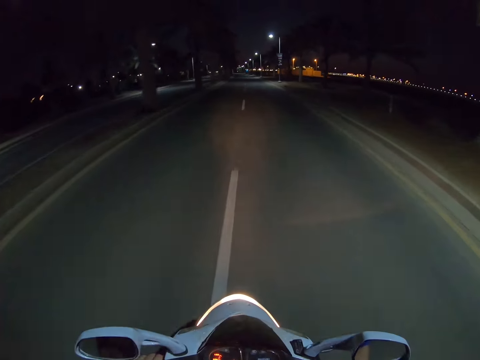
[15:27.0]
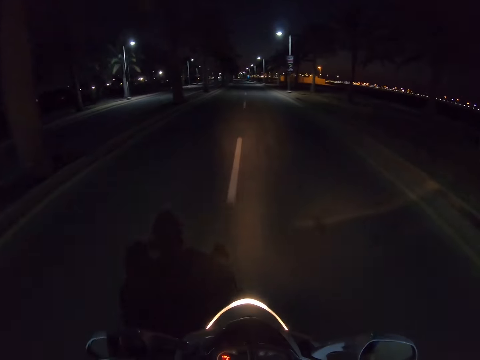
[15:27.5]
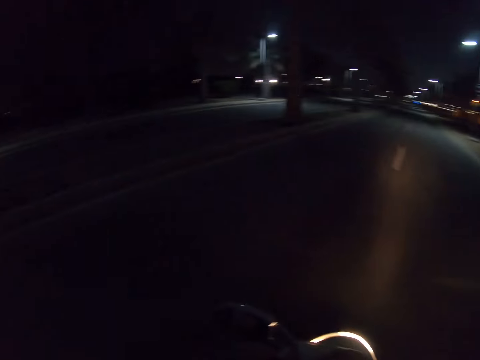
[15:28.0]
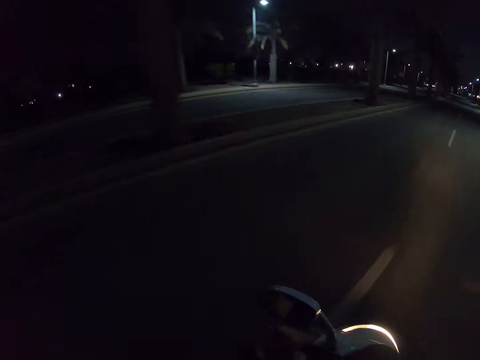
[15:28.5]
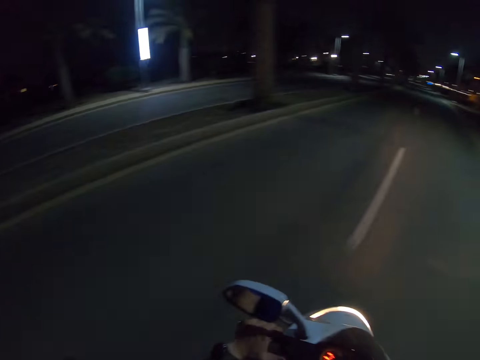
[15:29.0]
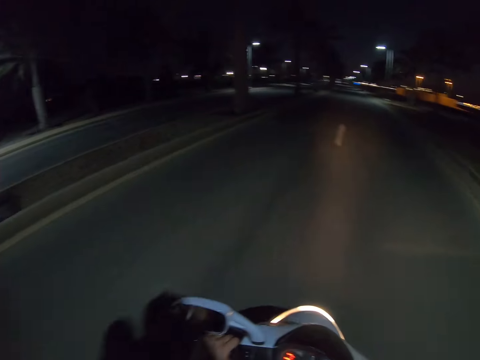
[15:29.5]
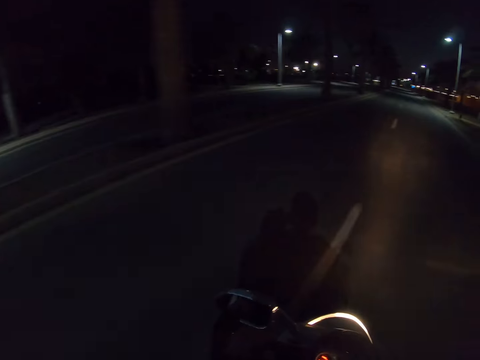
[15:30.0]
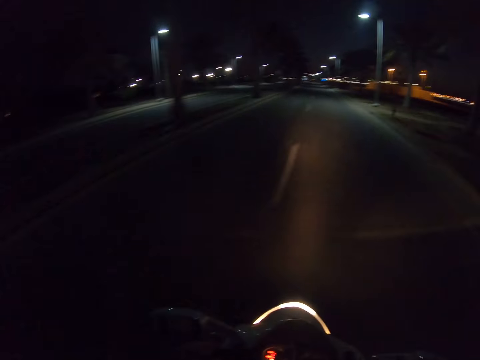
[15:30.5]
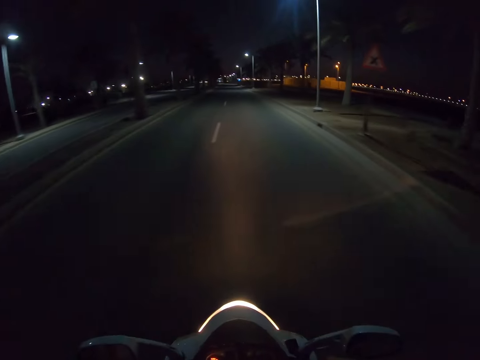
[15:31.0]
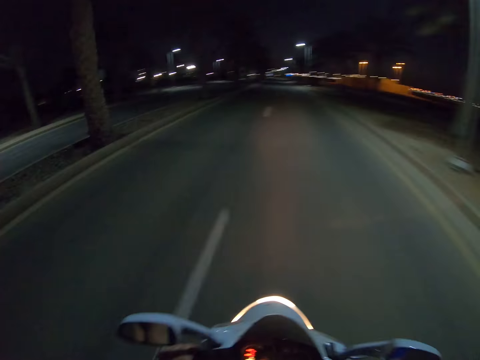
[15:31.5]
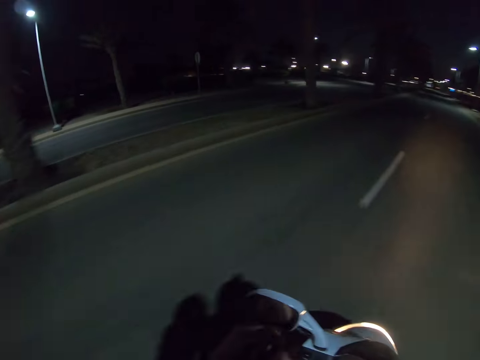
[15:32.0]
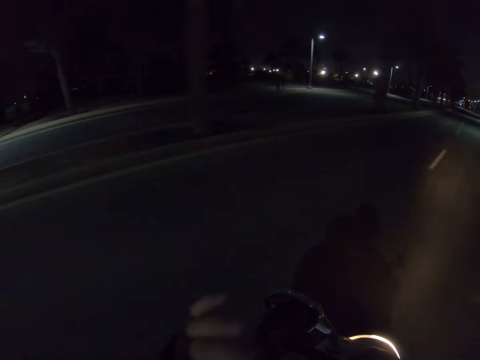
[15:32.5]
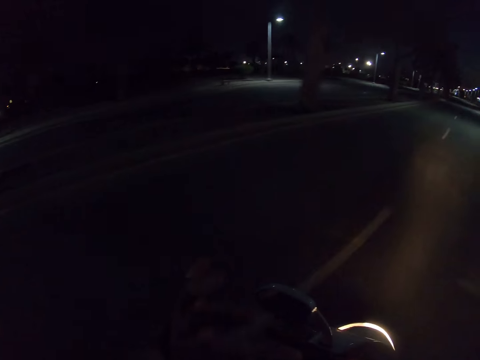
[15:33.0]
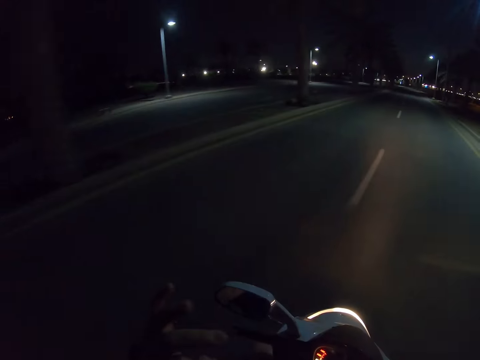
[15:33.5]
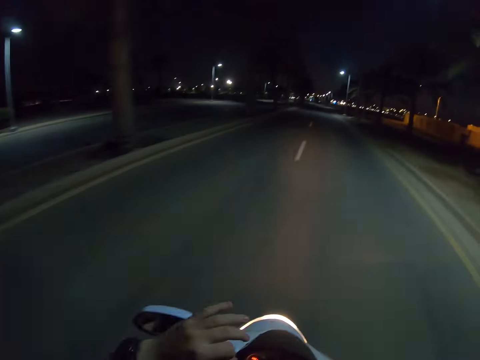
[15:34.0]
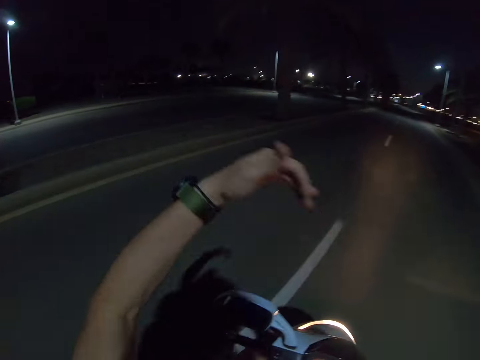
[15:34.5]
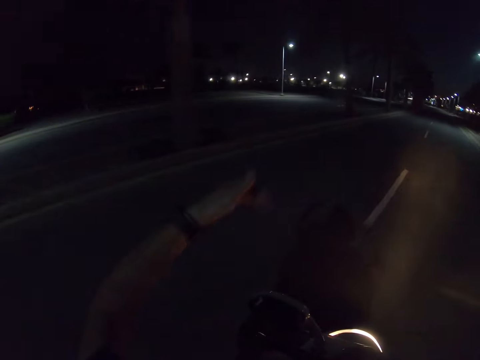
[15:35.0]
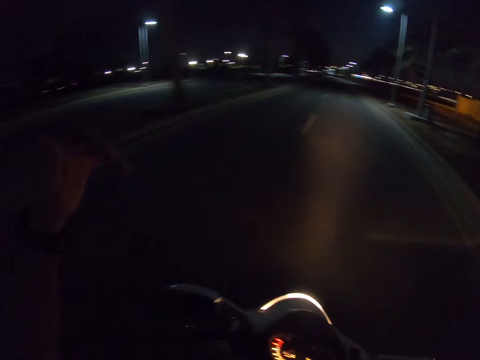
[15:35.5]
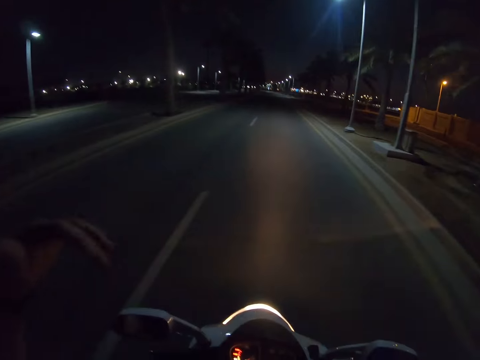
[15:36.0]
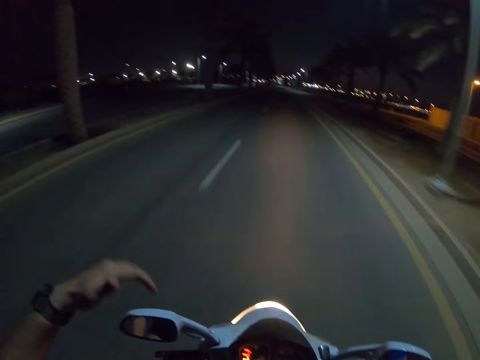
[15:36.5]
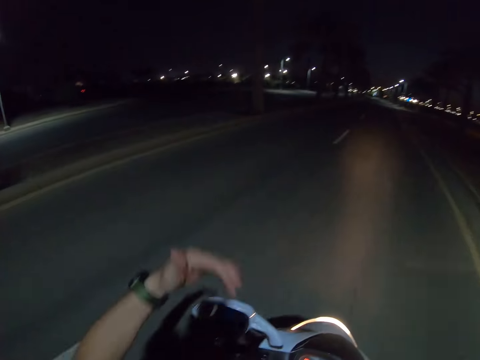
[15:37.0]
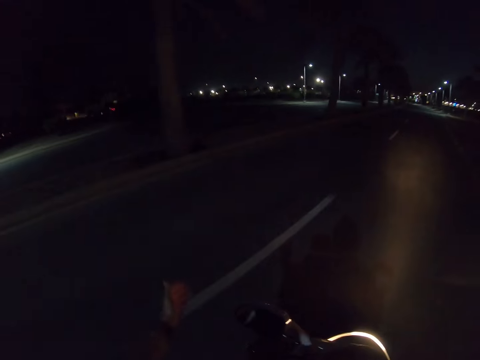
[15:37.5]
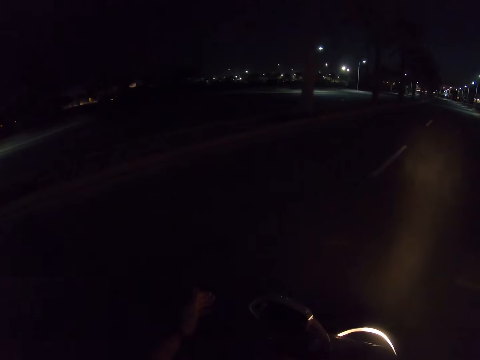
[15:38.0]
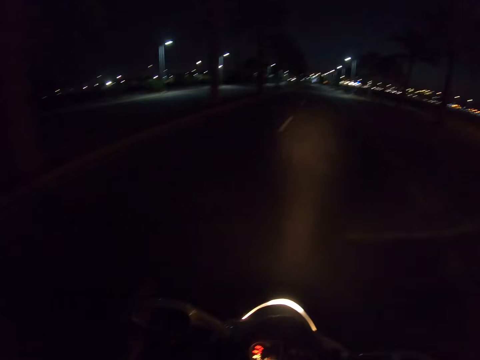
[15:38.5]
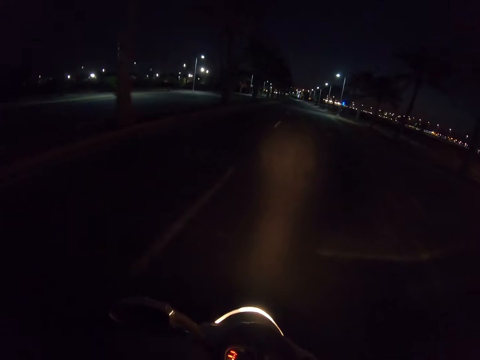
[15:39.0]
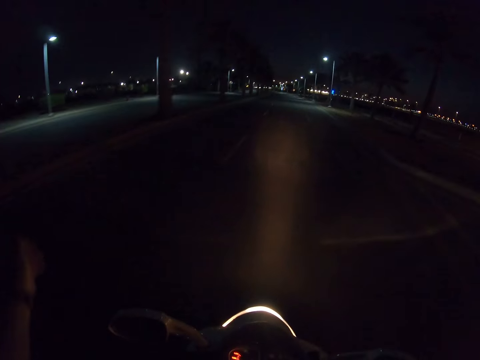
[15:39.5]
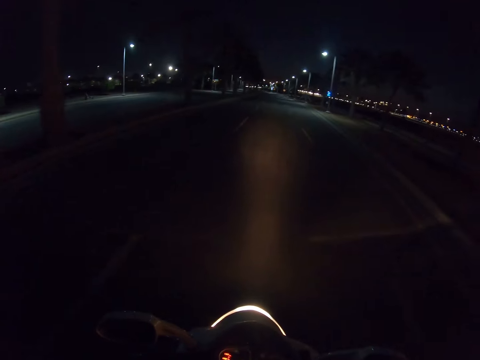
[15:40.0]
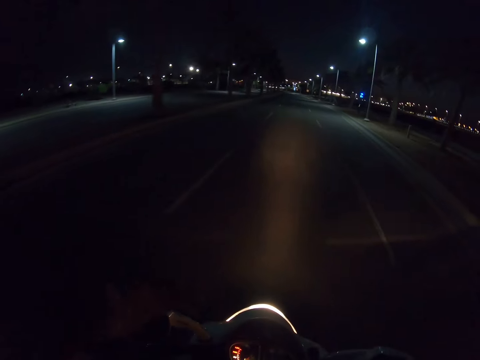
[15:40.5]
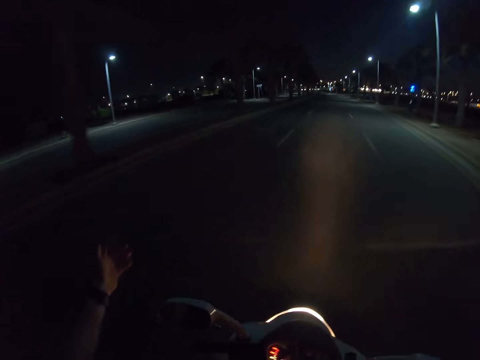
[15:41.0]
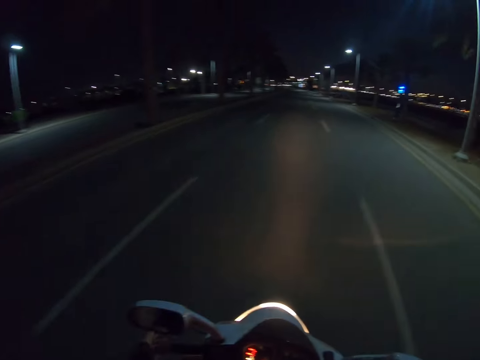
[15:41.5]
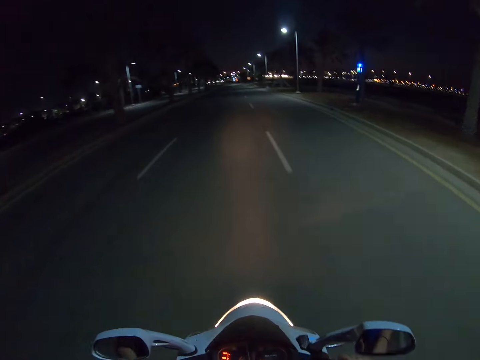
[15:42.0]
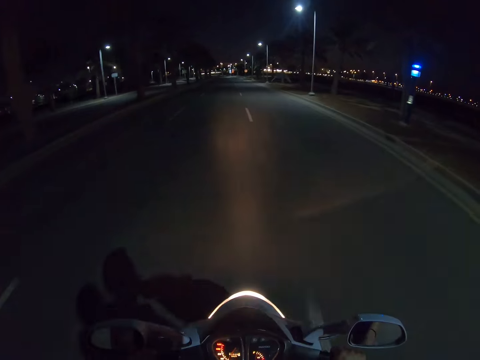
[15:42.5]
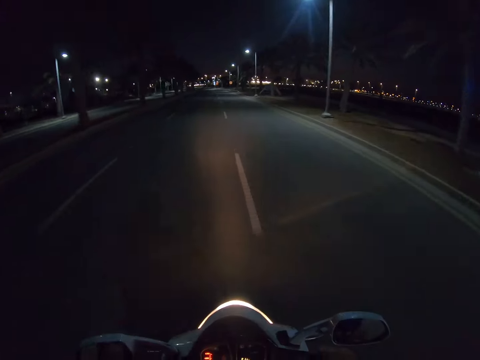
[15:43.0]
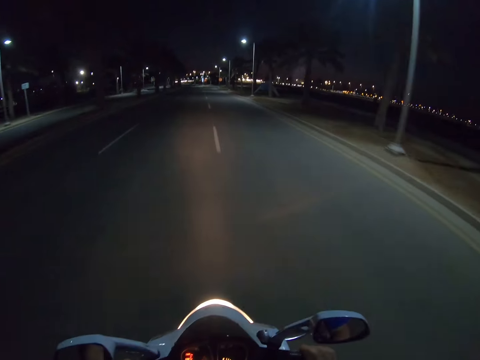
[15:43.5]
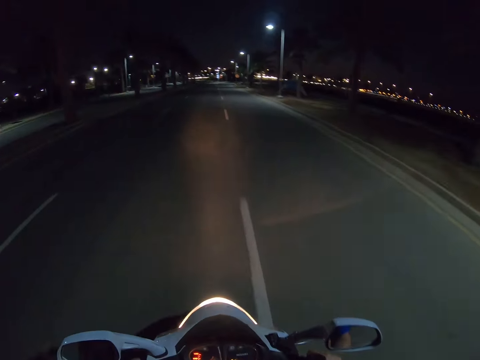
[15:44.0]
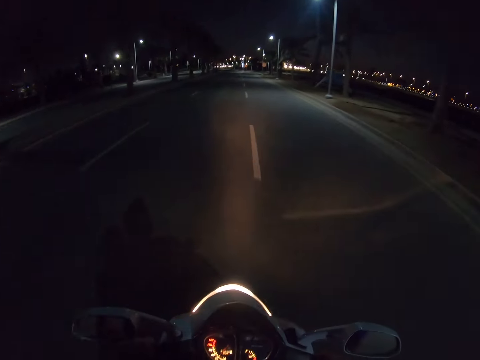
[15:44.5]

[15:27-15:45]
The camera wearer looks around the road. He rides a motorbike on the road. He moves his hand forward. He looks around the road. He rides the motorbike on the road.

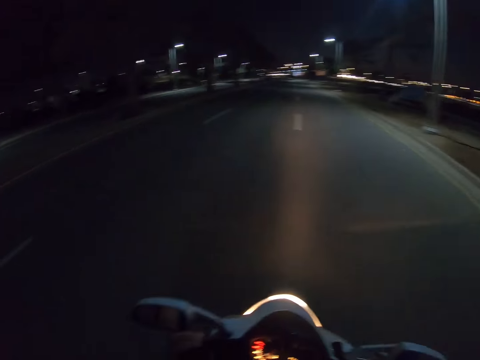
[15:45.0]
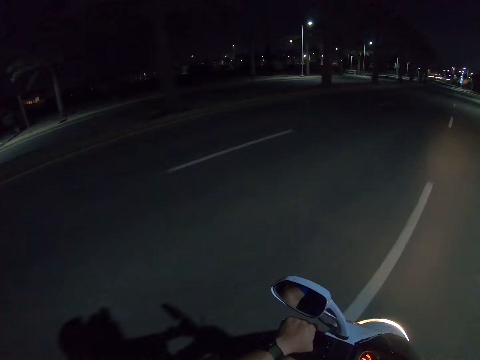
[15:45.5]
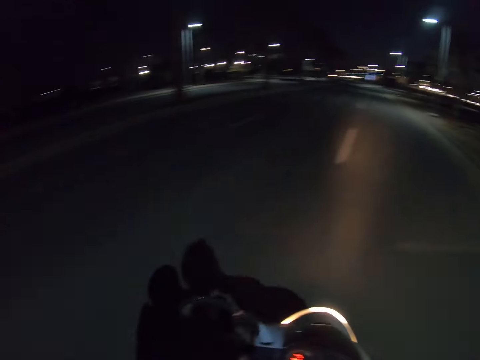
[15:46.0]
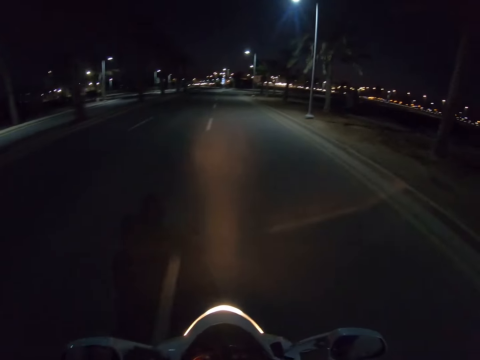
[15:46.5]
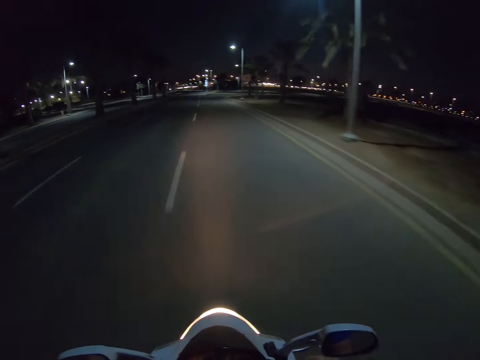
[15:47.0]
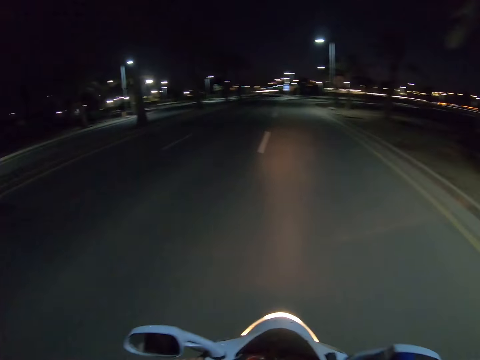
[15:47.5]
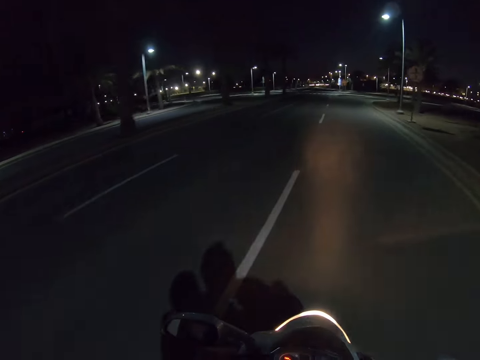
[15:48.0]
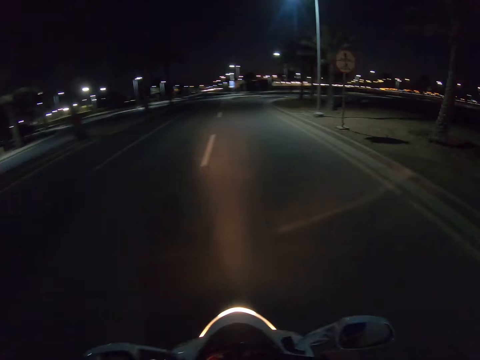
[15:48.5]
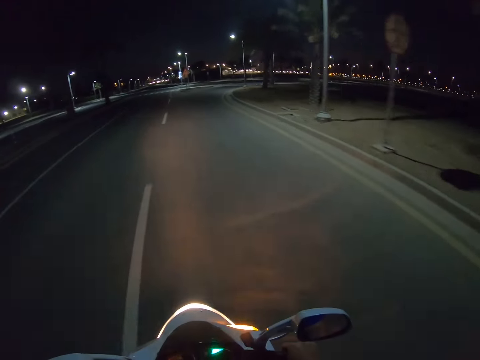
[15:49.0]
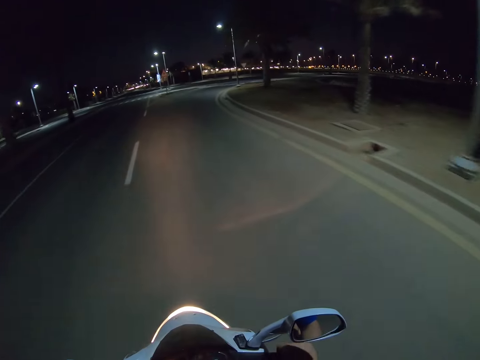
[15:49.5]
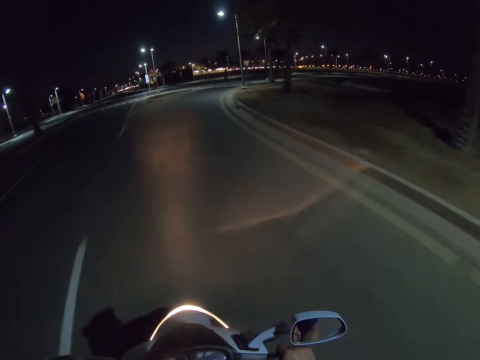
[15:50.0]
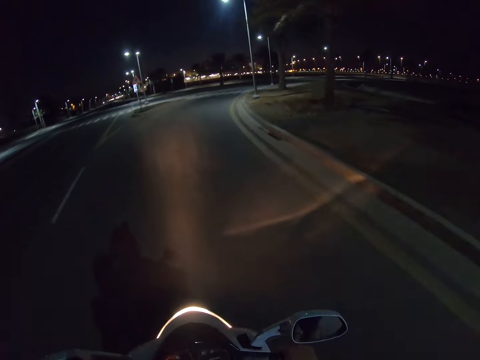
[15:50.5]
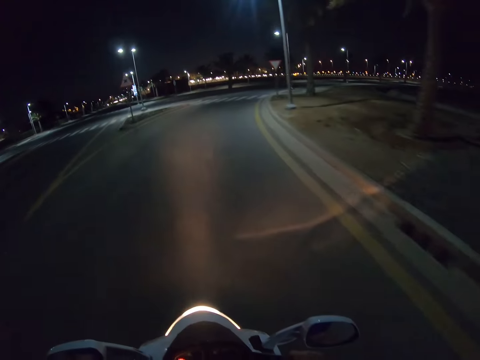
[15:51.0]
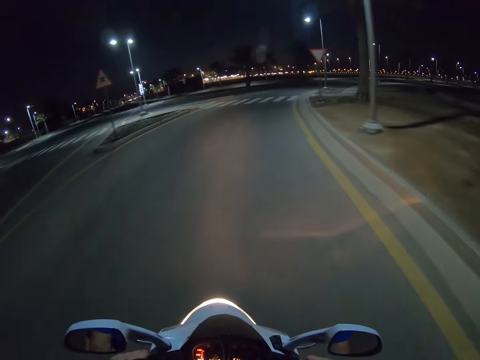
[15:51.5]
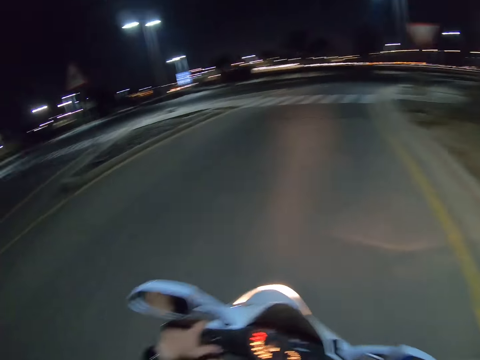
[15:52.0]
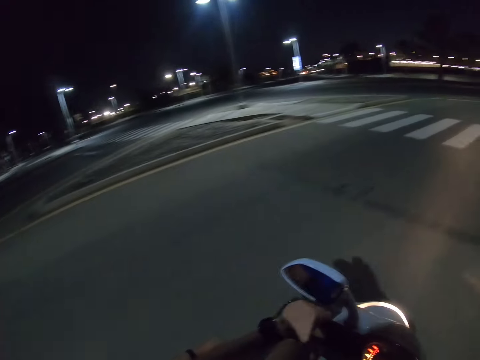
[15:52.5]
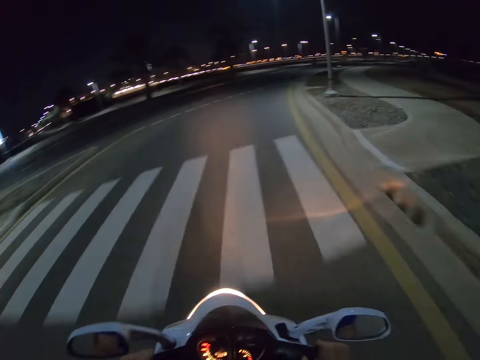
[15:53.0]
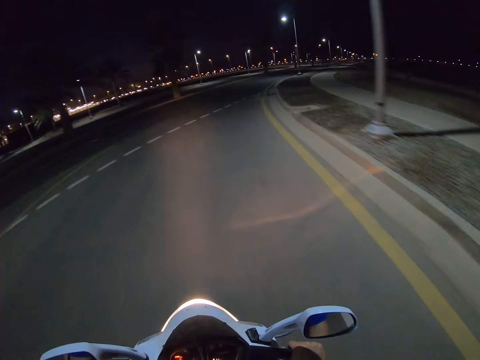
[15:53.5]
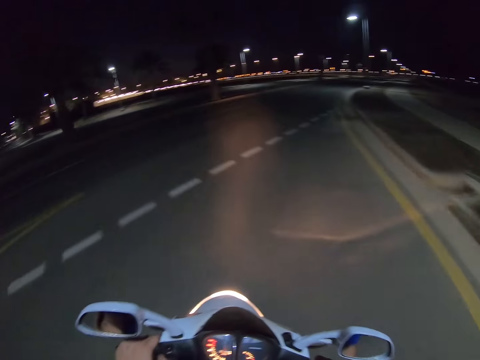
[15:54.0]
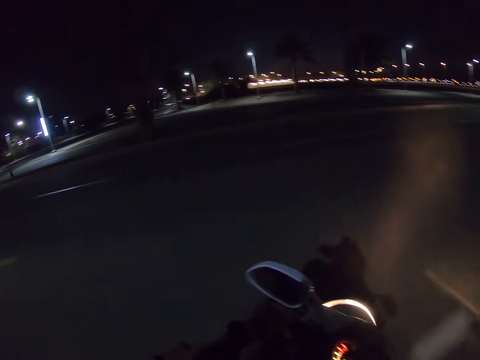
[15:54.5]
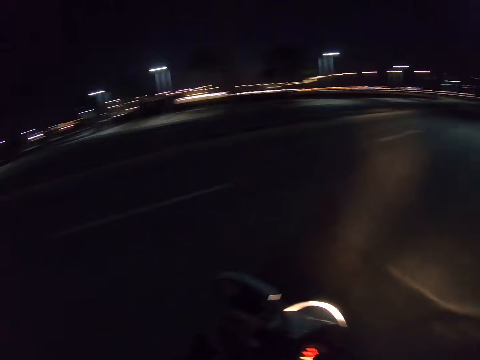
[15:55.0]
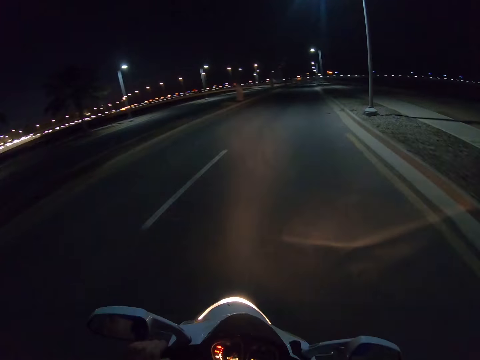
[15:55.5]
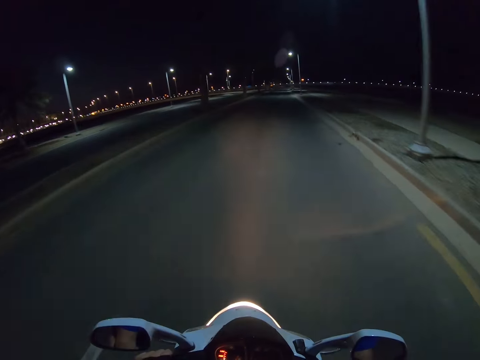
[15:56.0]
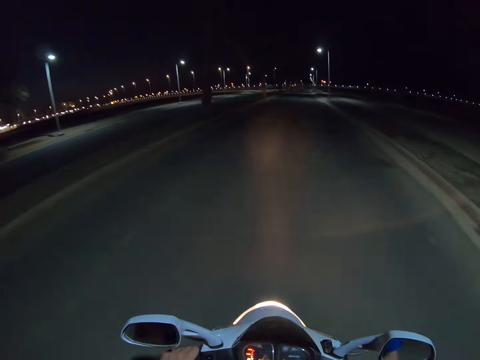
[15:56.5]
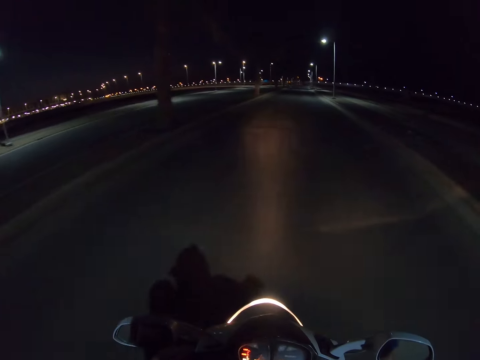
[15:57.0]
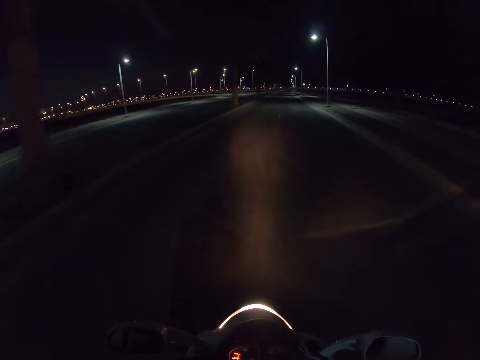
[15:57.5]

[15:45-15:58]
The camera wearer looks around the road. They ride a motorbike on the road.
